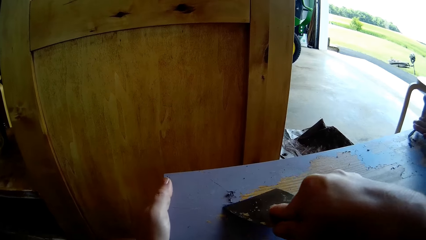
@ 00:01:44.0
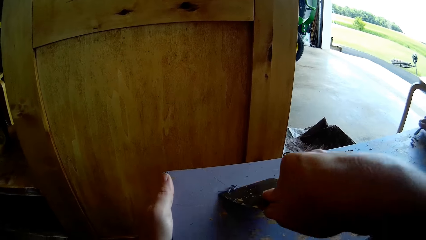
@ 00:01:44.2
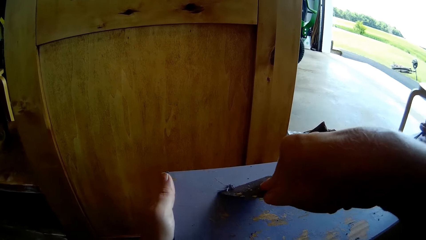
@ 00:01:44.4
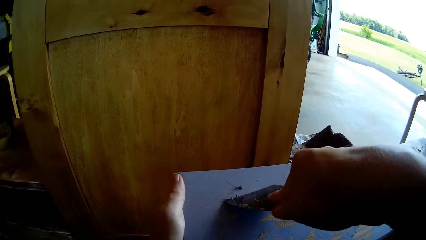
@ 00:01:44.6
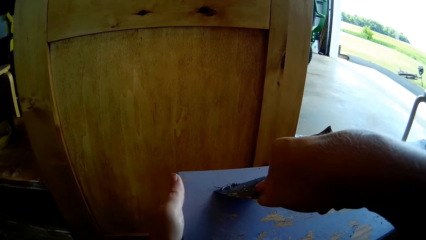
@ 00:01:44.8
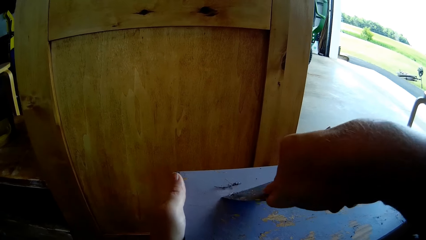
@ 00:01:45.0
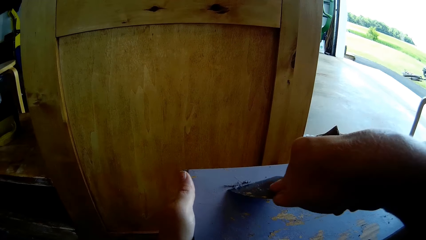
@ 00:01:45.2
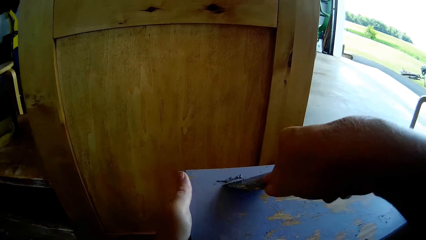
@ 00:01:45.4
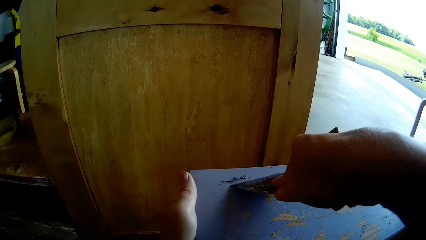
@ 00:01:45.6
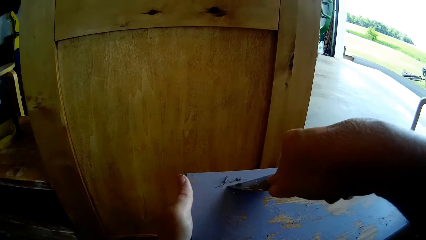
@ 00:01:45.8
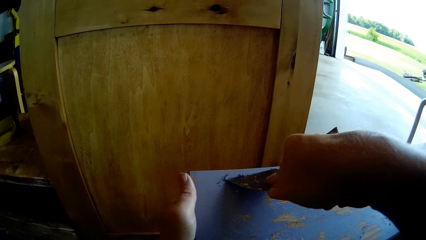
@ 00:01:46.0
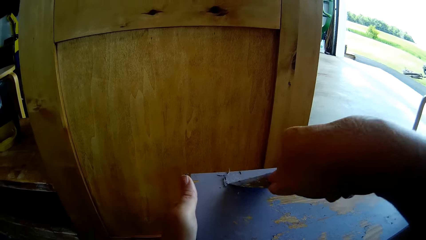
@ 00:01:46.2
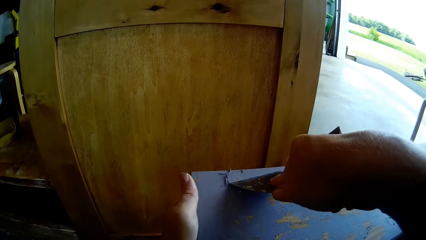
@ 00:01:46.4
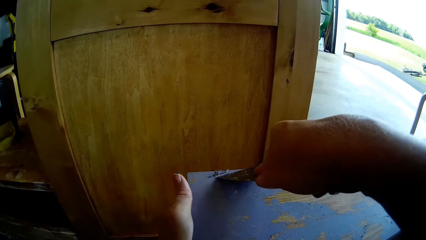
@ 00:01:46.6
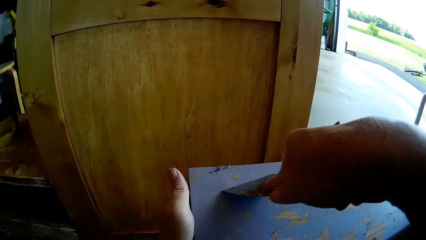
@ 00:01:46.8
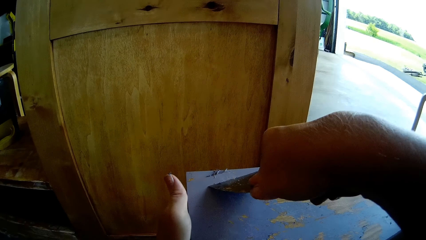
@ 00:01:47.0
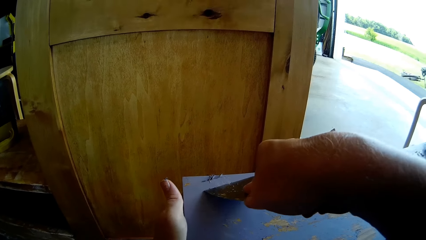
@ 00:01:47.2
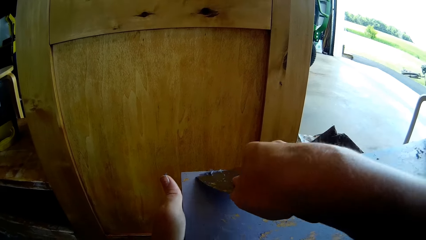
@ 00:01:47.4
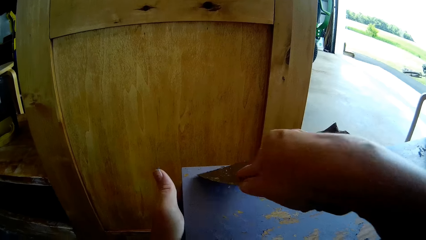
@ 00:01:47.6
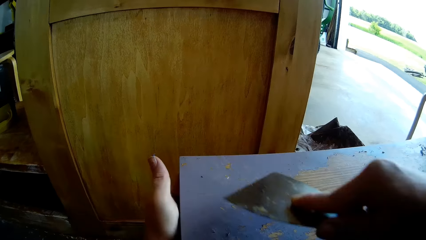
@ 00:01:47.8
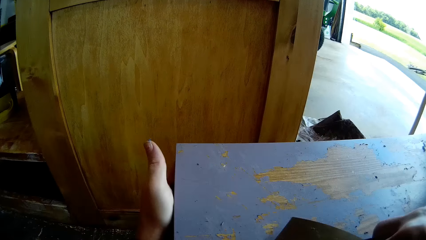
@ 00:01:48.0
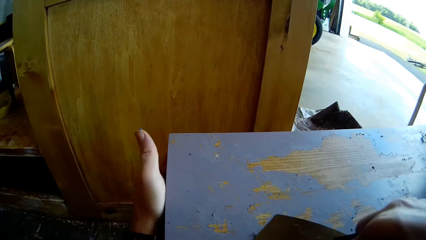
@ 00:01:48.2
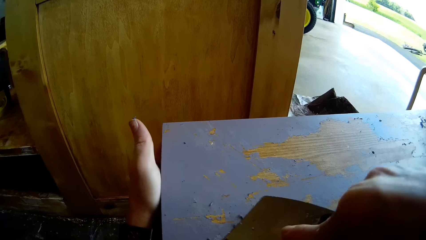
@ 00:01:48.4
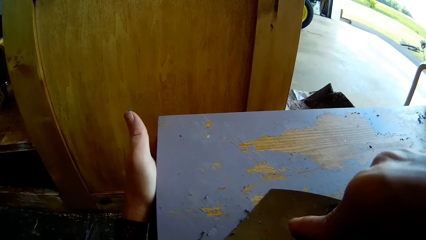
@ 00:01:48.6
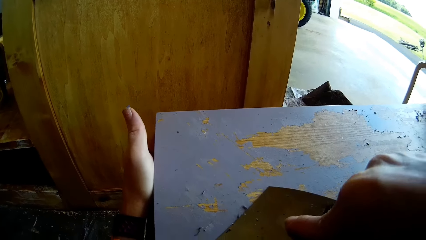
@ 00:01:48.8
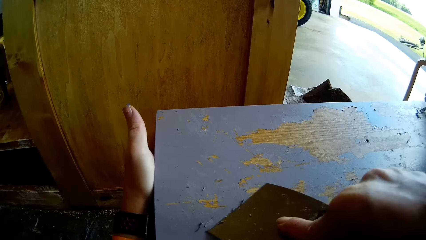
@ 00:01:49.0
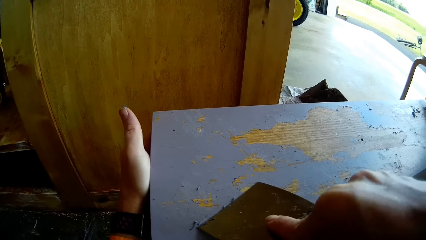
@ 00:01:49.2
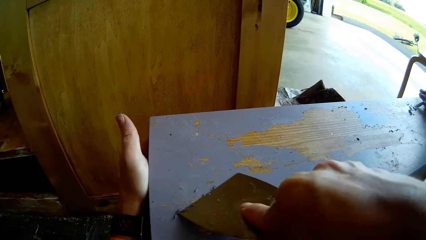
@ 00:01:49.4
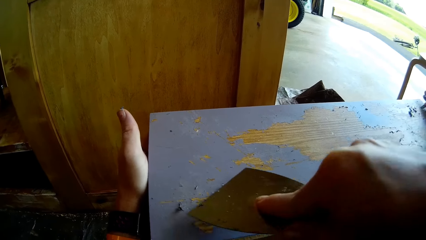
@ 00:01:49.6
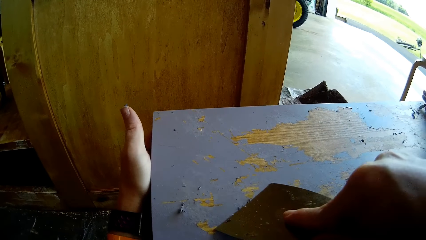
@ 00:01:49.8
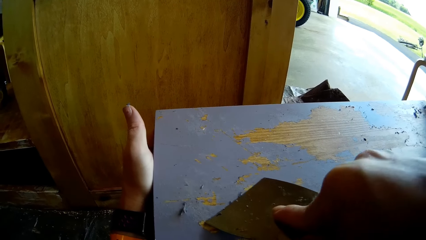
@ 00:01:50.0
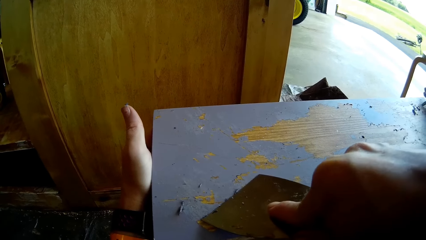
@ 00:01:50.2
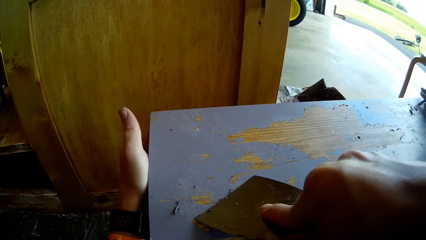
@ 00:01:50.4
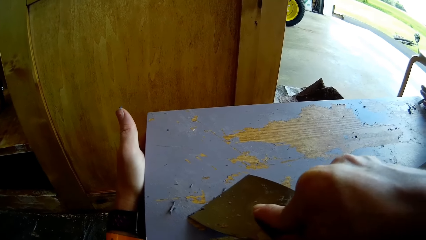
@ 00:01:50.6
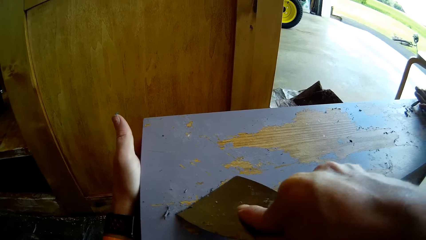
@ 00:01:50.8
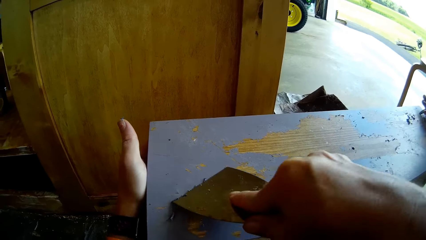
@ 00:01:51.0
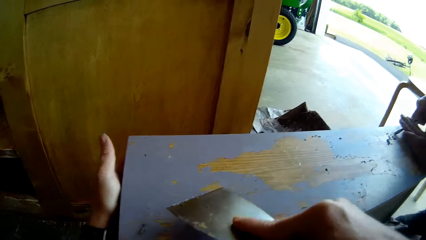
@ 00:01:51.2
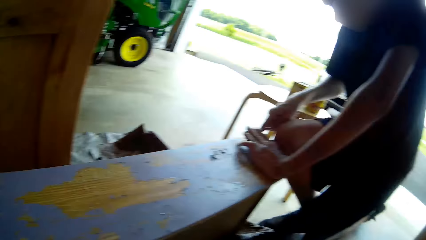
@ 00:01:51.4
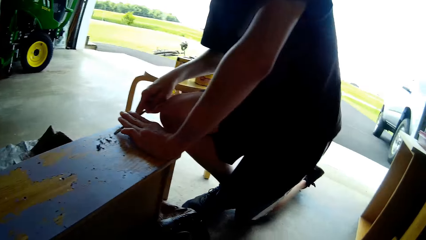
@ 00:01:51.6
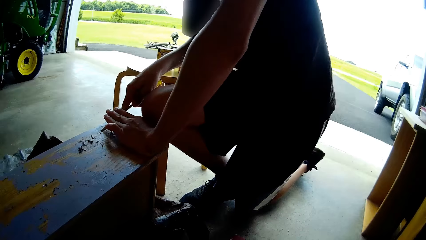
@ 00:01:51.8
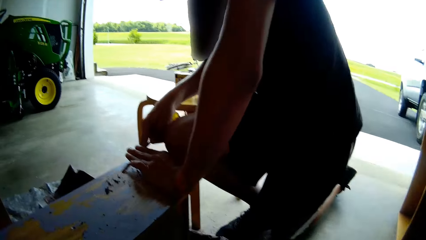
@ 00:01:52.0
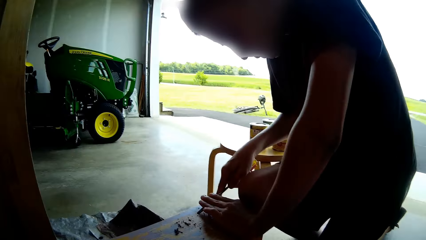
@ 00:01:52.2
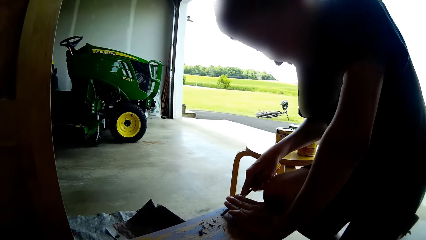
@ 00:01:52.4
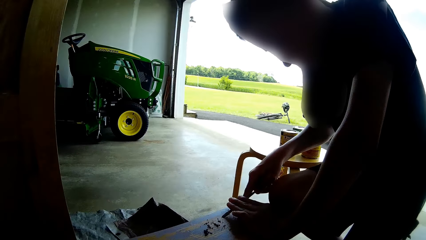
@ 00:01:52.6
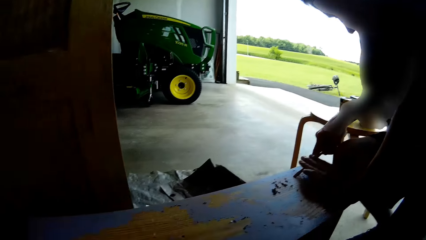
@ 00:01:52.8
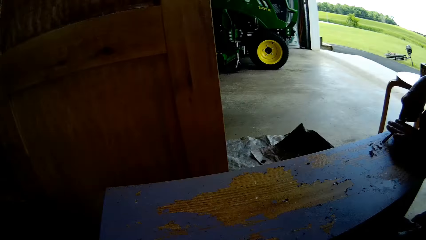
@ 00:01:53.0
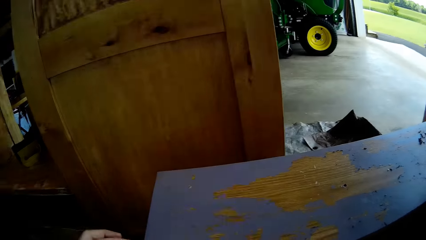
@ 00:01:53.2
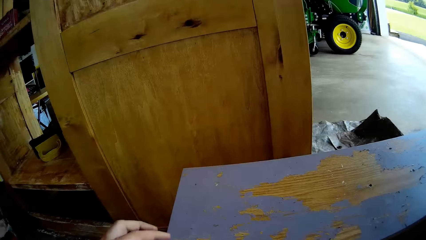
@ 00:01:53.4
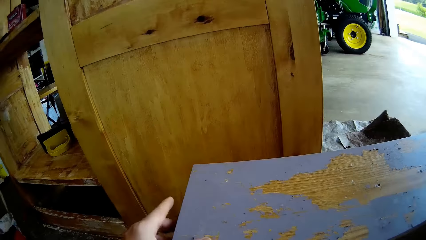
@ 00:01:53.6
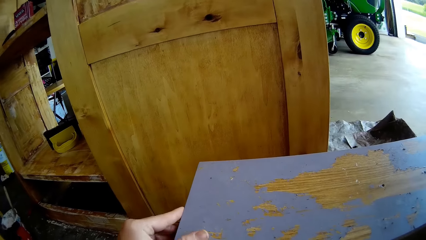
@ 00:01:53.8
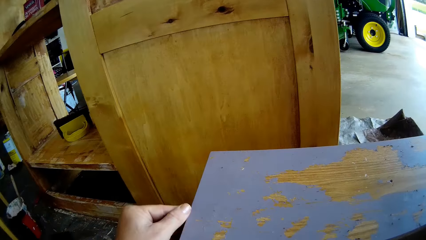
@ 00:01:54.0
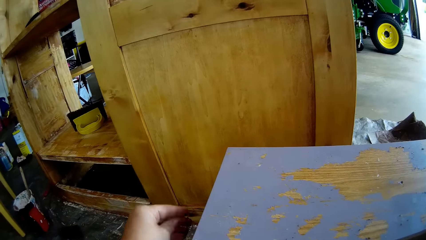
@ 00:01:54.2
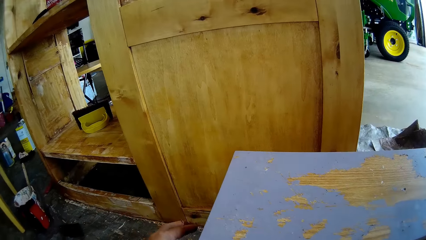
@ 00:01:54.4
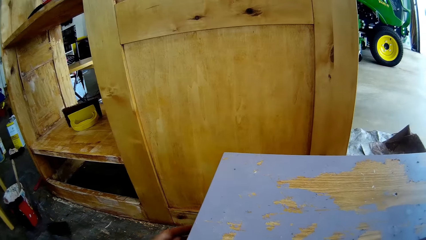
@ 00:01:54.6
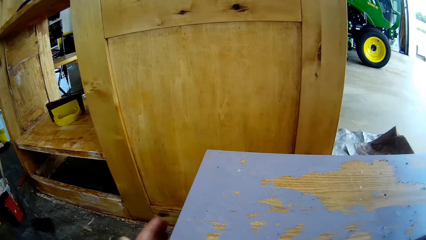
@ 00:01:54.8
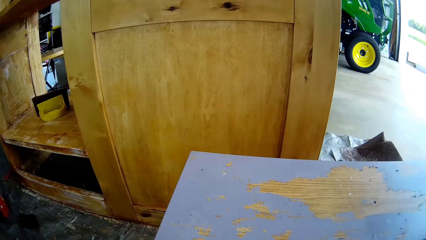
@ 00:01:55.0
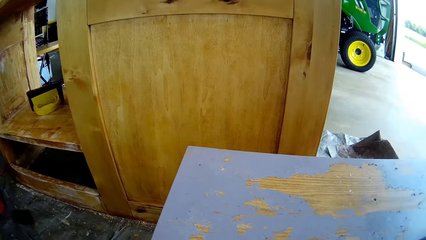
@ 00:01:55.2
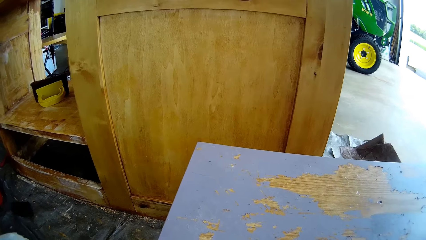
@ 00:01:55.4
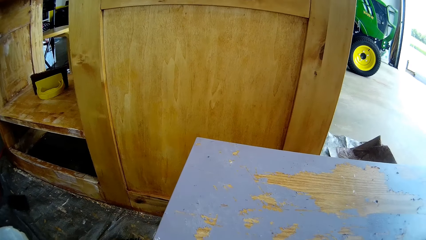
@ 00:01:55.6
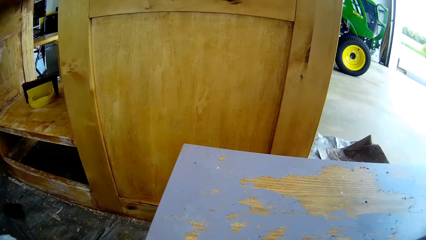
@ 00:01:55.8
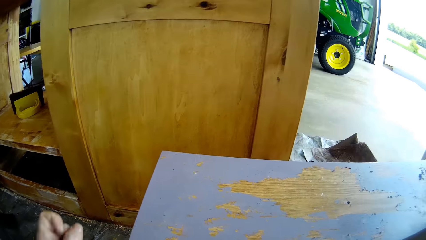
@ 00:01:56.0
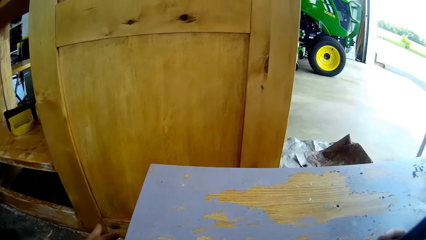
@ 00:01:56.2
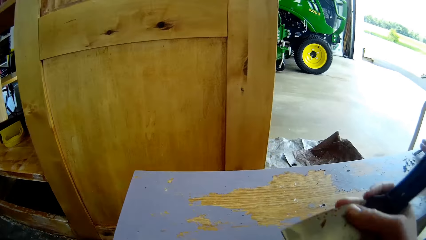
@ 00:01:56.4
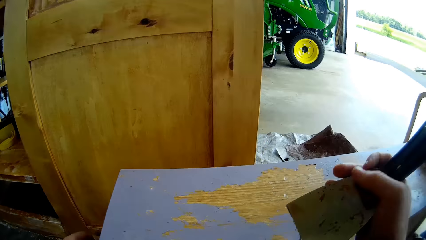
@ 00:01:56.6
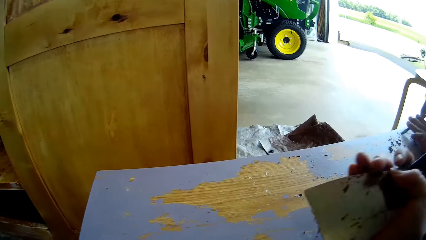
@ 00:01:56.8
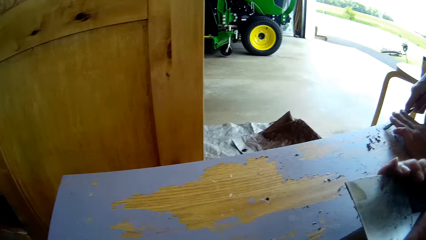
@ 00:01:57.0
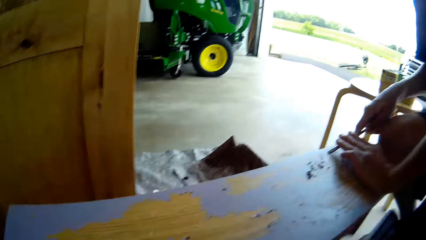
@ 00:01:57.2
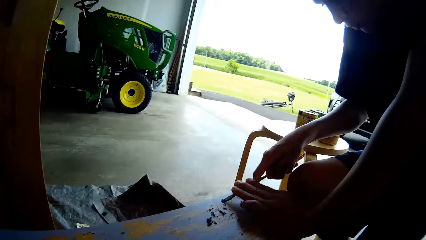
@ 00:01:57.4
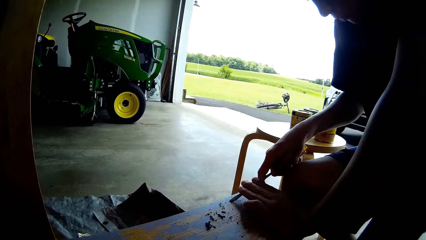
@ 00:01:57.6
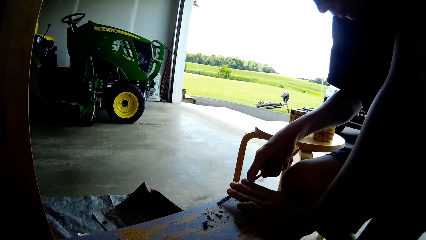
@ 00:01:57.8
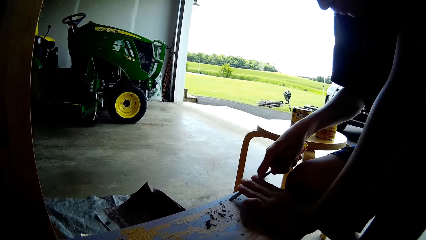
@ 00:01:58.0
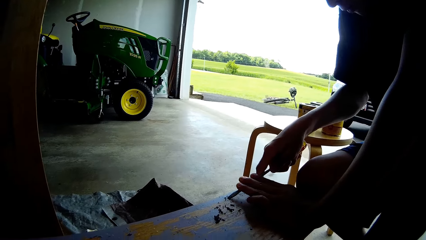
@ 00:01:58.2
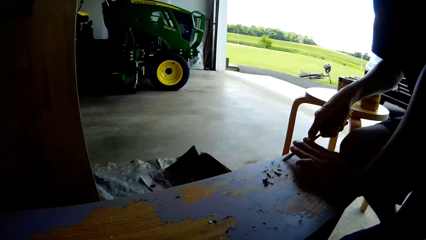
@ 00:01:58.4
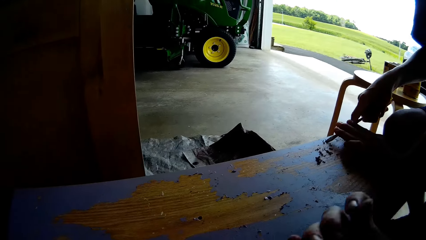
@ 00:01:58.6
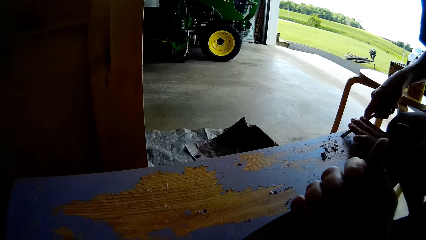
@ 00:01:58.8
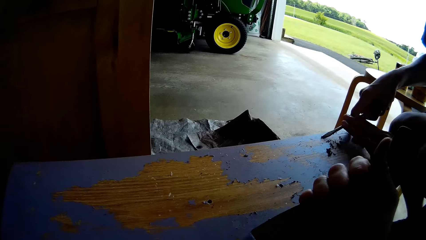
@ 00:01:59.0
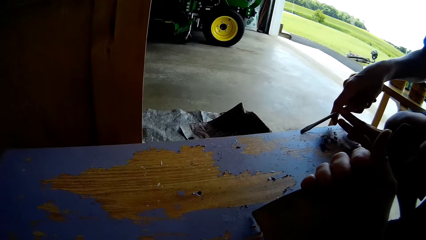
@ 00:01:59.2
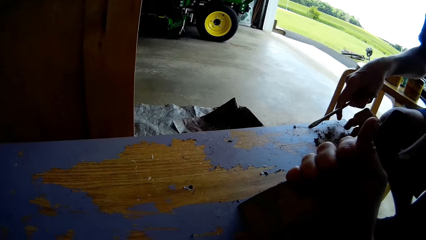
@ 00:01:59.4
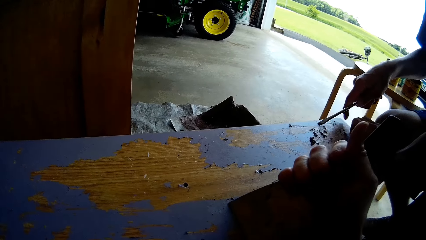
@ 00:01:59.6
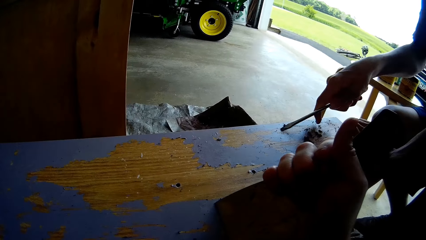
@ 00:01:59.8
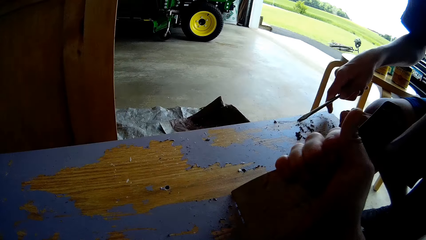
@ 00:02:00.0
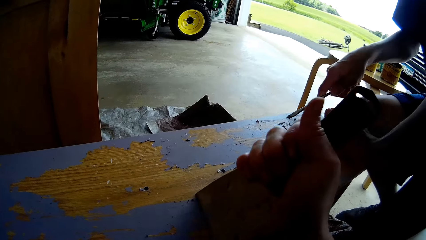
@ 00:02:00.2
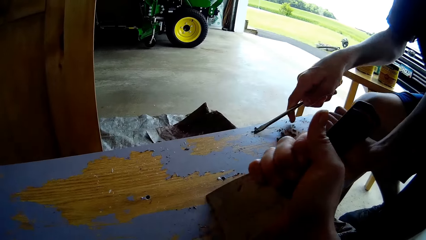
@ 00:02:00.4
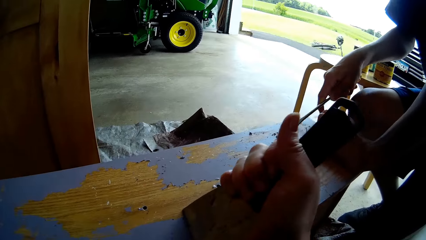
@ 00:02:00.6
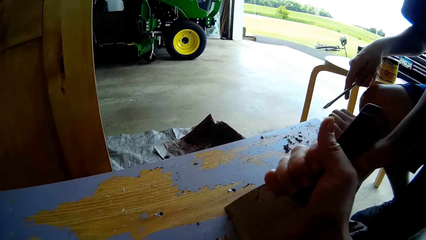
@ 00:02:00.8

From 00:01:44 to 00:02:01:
The camera wearer wipes paint particles from the table with her hand. She scrapes paint from the table with a putty knife. A man scrapes paint from the table with a screwdriver.
